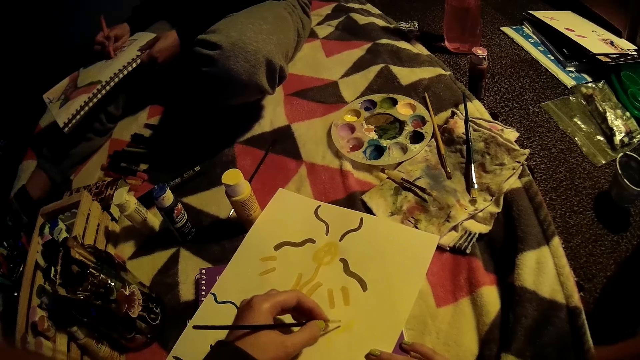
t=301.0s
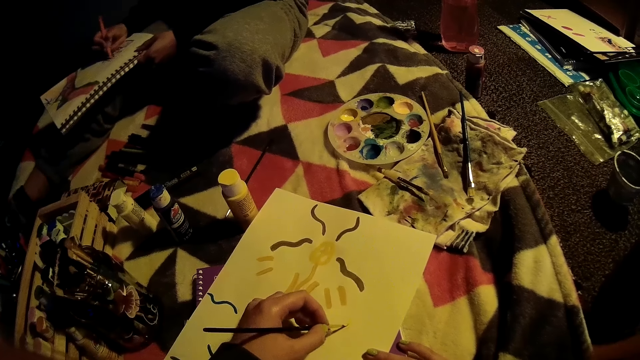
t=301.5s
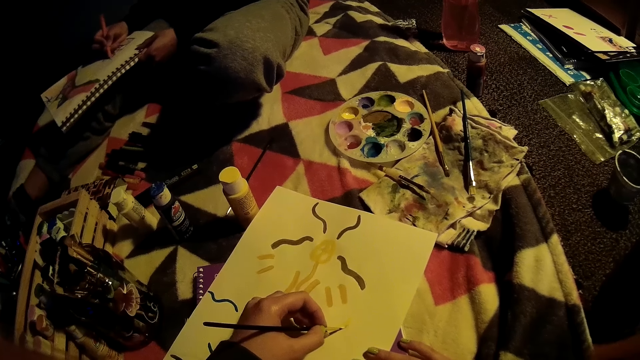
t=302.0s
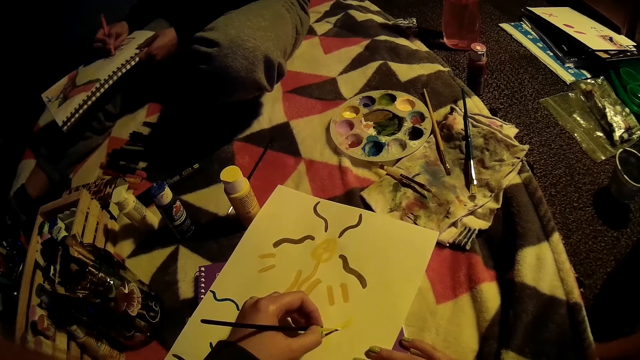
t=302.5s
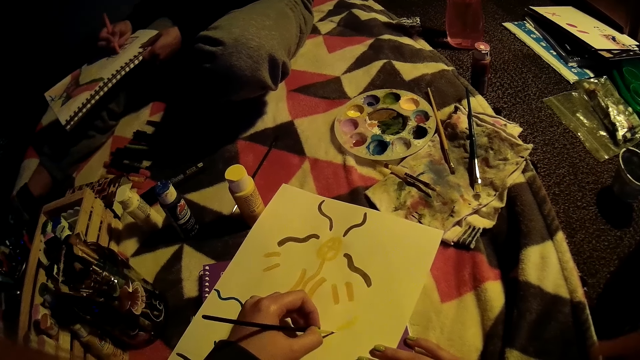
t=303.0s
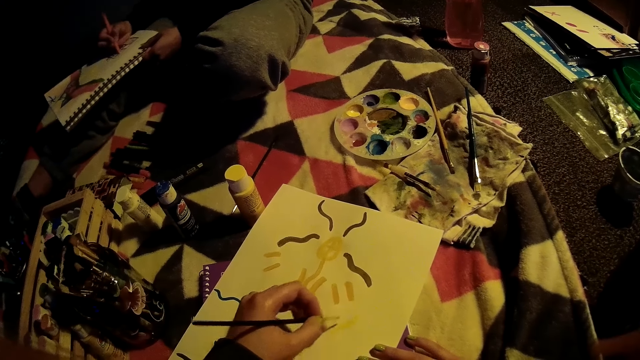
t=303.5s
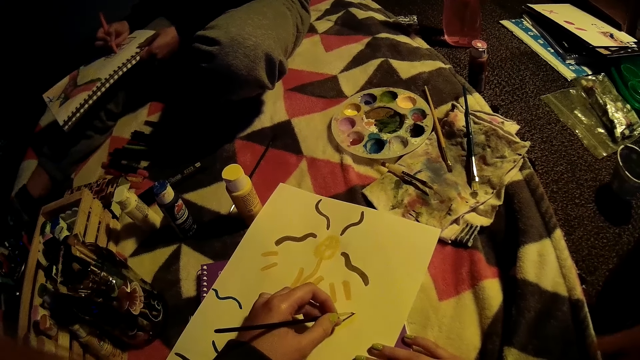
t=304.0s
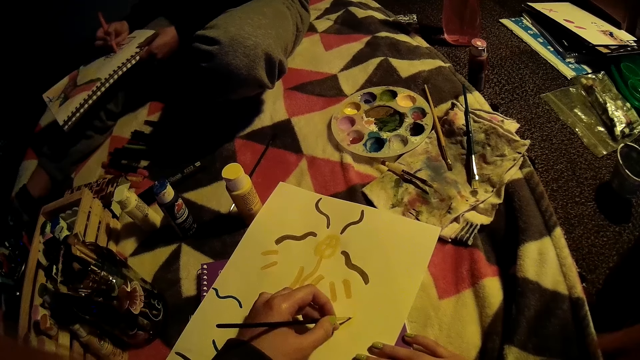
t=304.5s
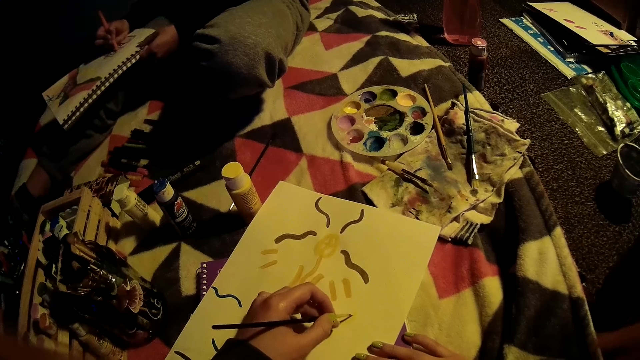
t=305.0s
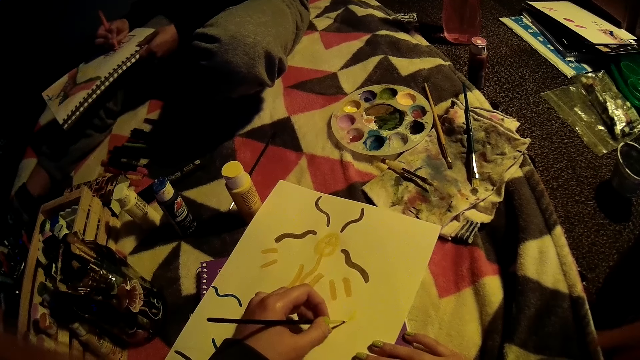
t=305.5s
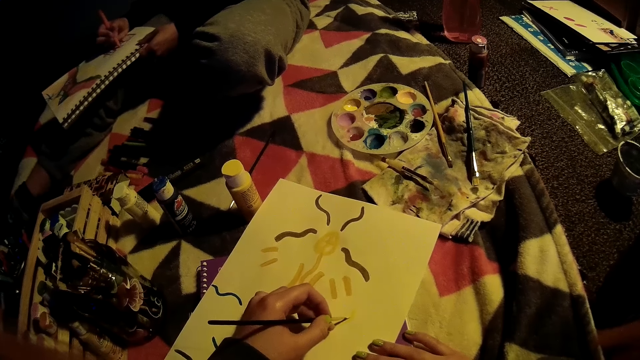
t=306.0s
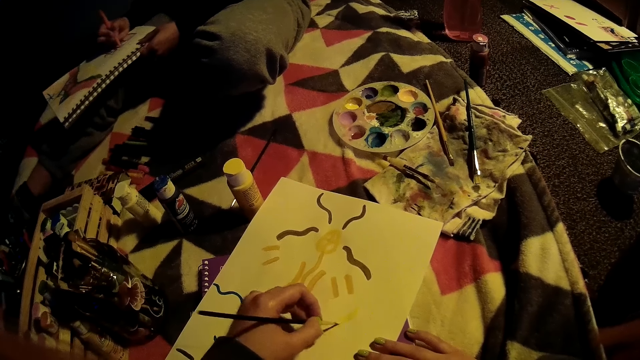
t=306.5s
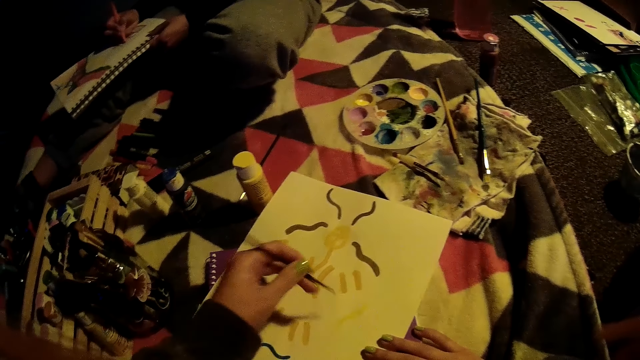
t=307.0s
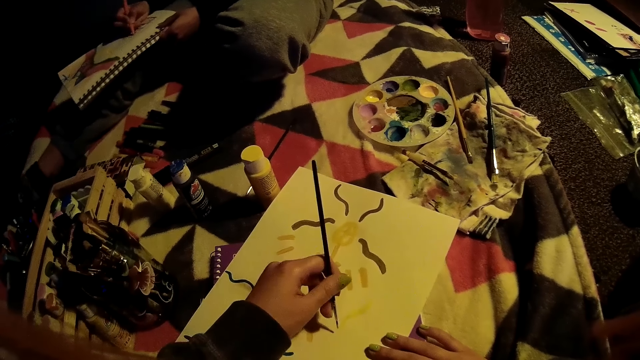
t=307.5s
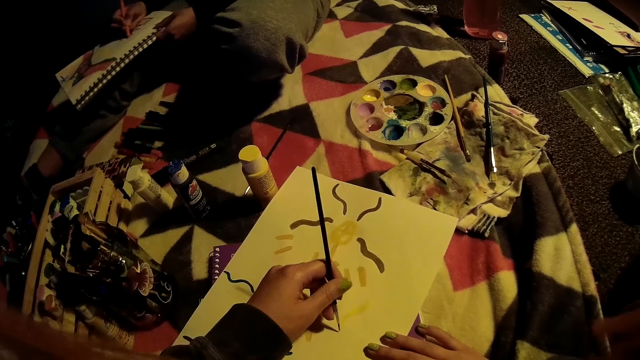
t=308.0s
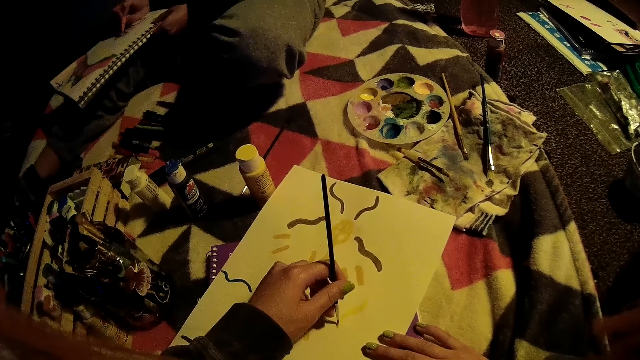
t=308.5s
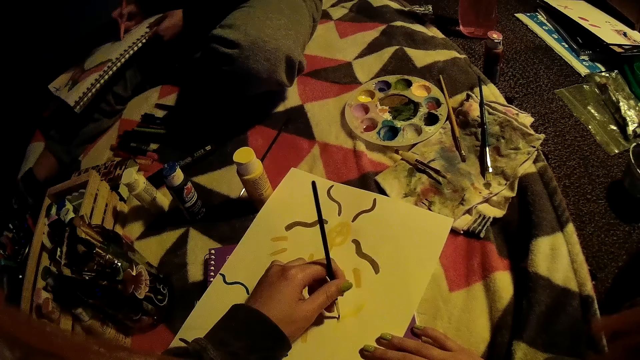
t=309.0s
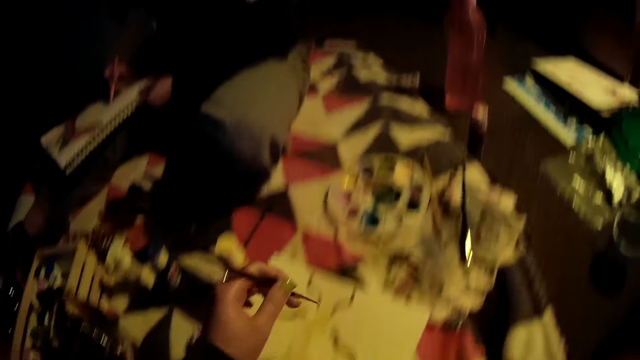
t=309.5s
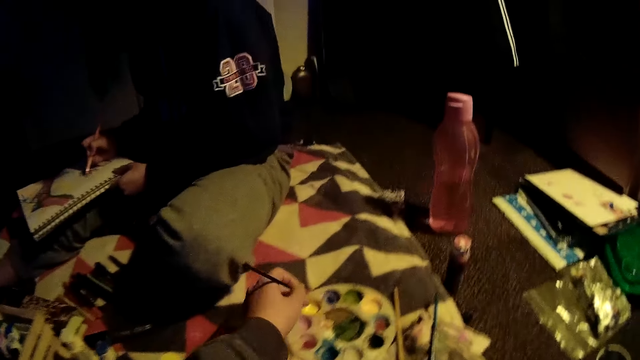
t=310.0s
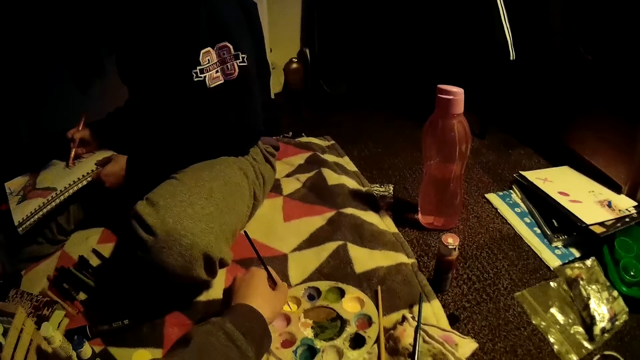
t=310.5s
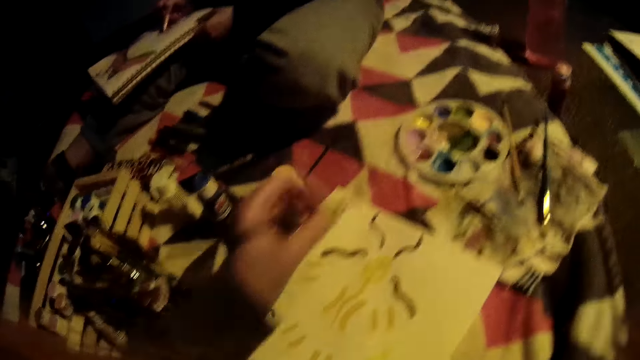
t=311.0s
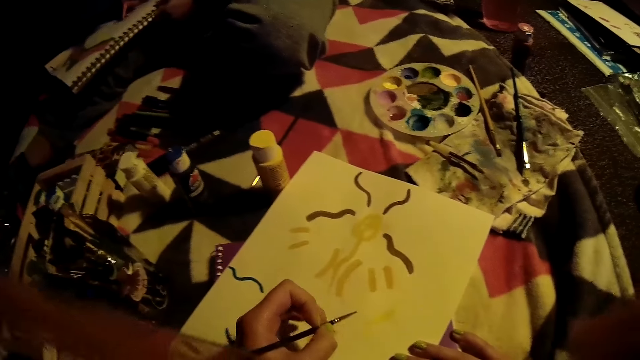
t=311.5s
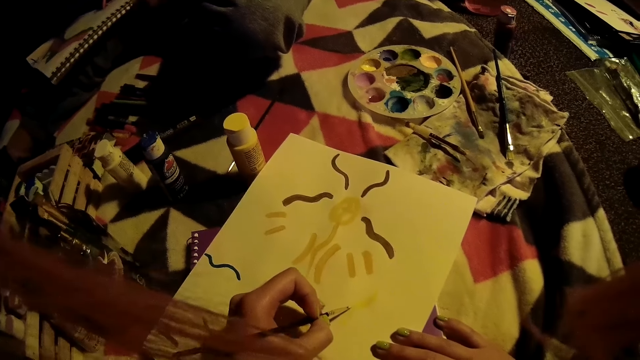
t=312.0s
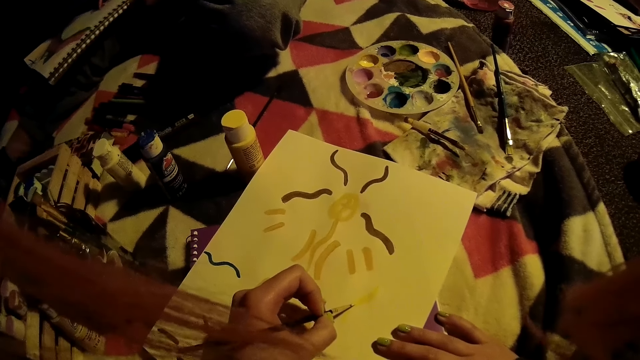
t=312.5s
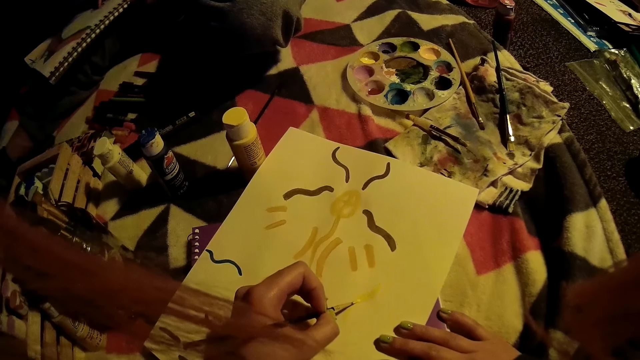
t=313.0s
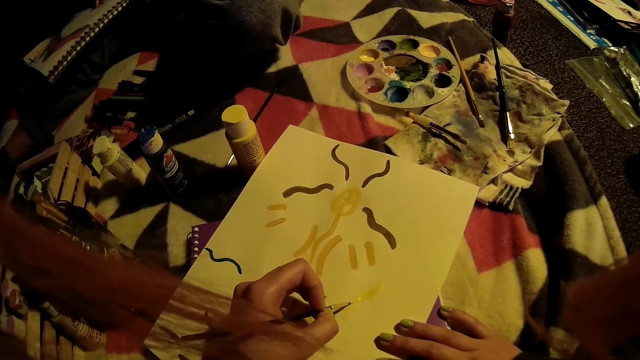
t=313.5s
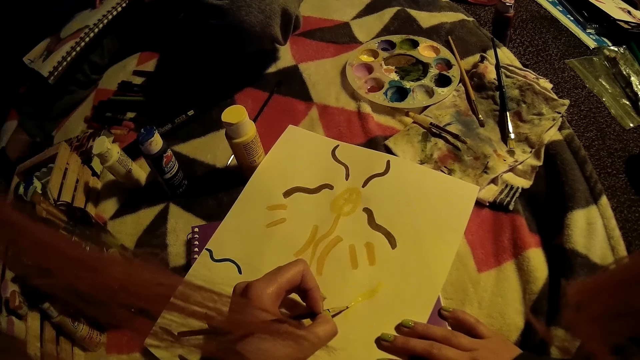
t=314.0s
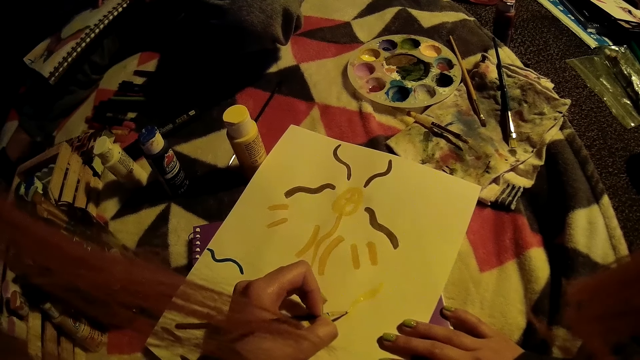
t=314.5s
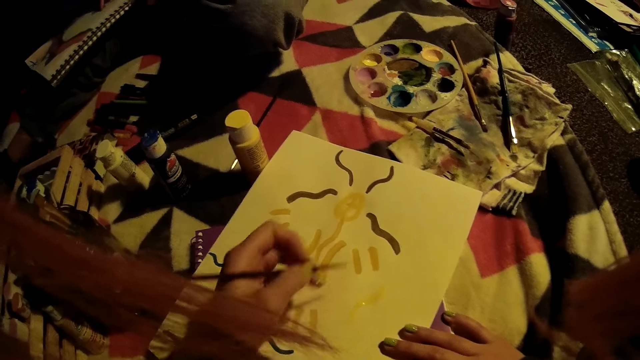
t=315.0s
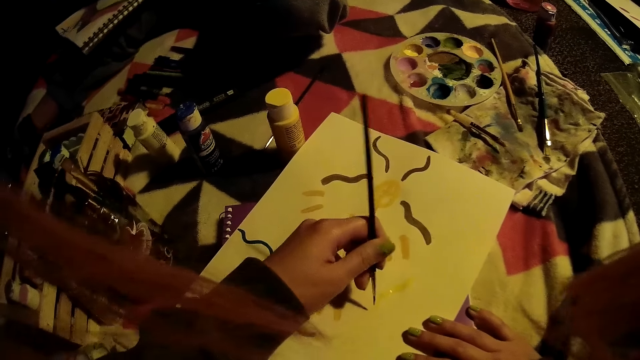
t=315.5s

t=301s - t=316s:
The camera wearer dips the paintbrush into the paint palette with her left hand. She draws on the paper with the paintbrush on her left hand.

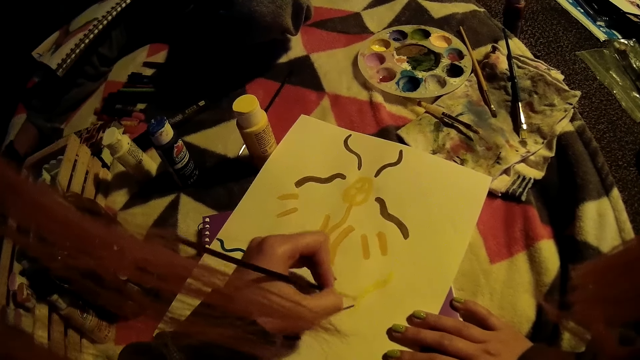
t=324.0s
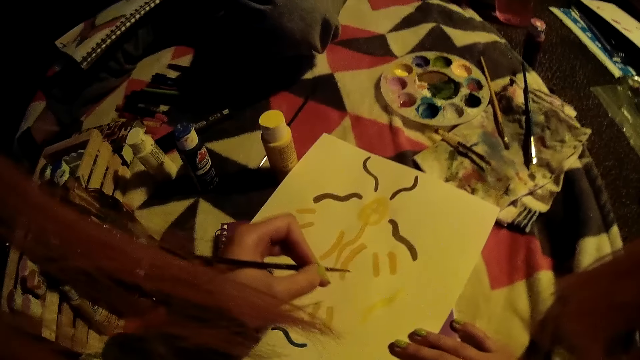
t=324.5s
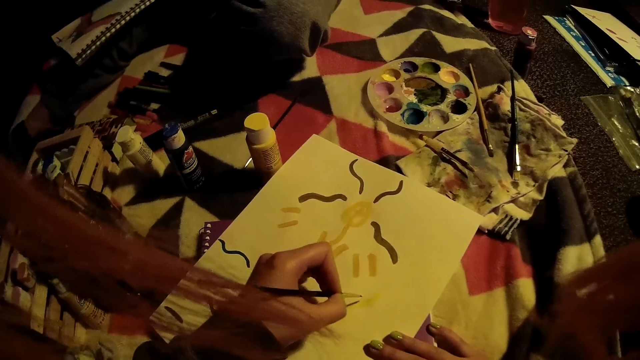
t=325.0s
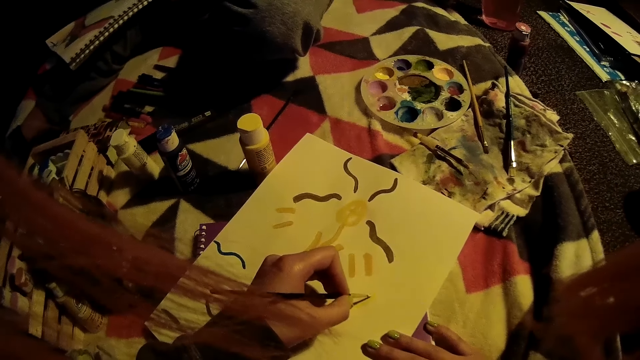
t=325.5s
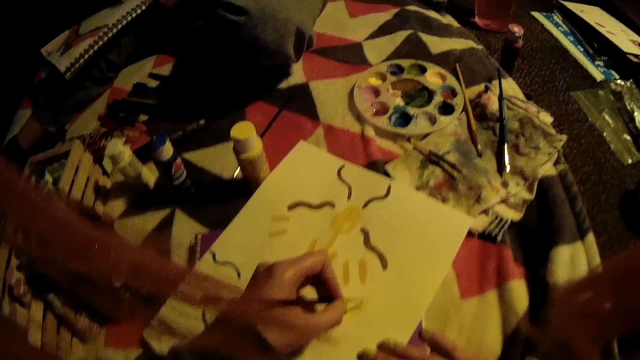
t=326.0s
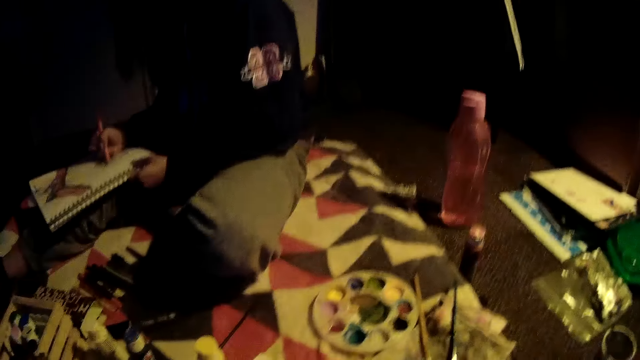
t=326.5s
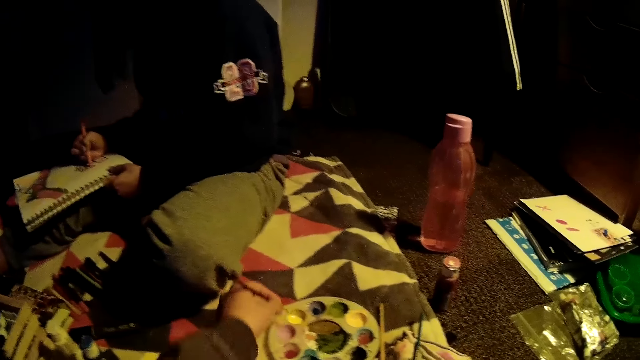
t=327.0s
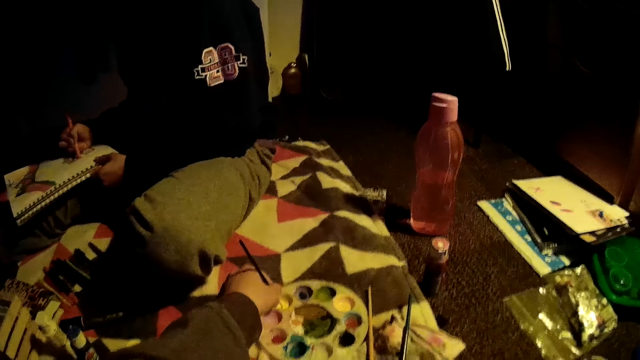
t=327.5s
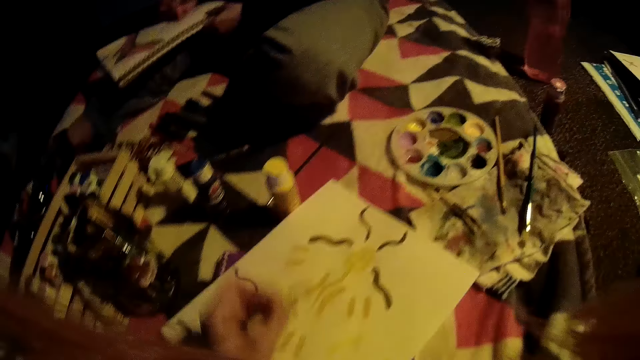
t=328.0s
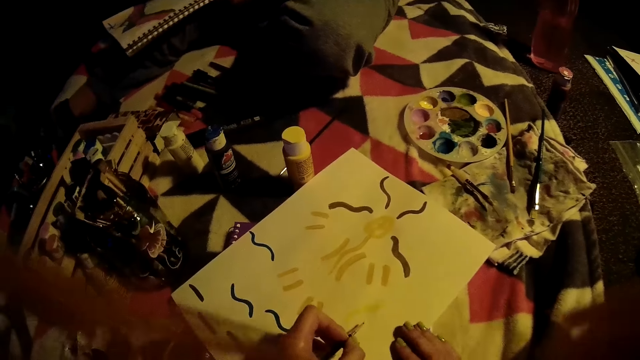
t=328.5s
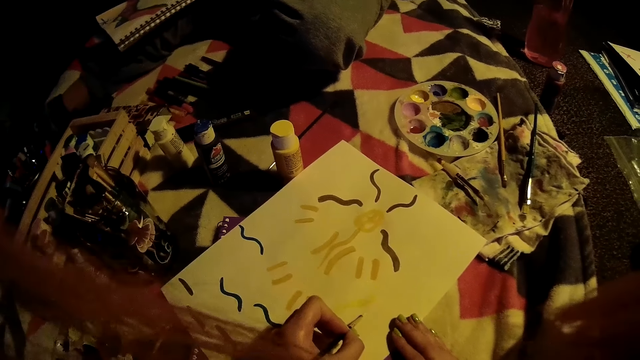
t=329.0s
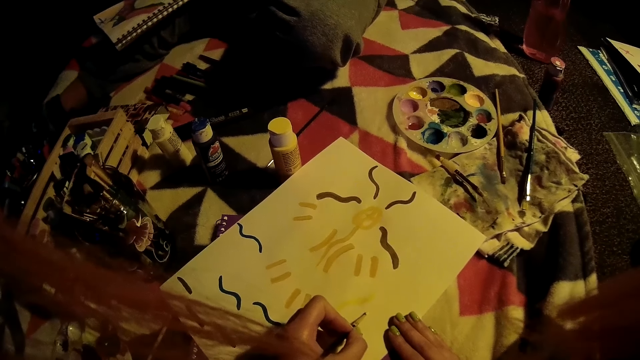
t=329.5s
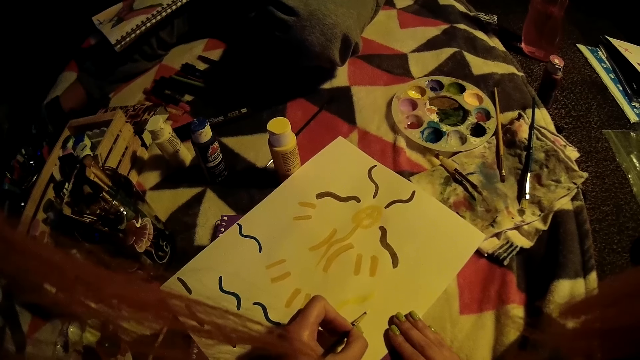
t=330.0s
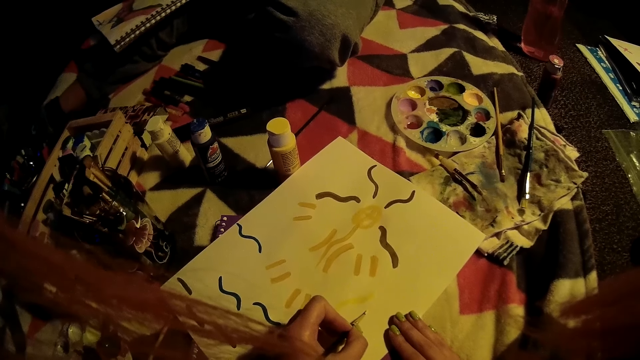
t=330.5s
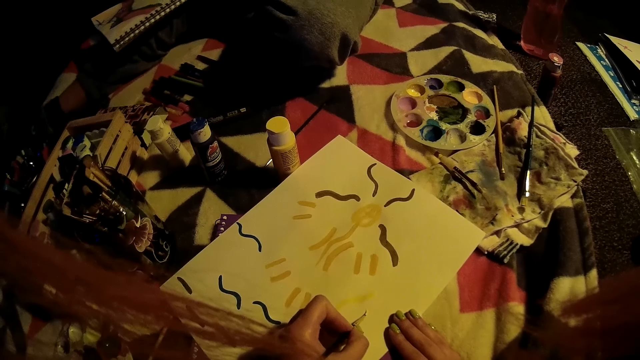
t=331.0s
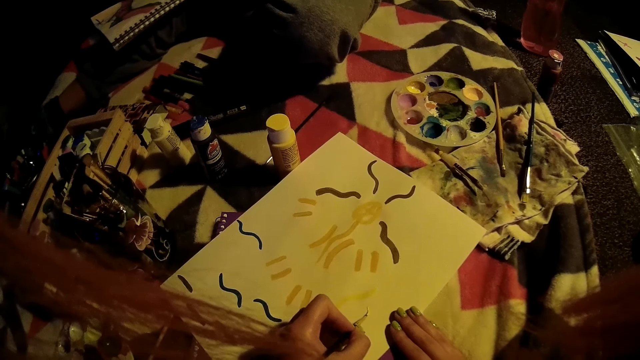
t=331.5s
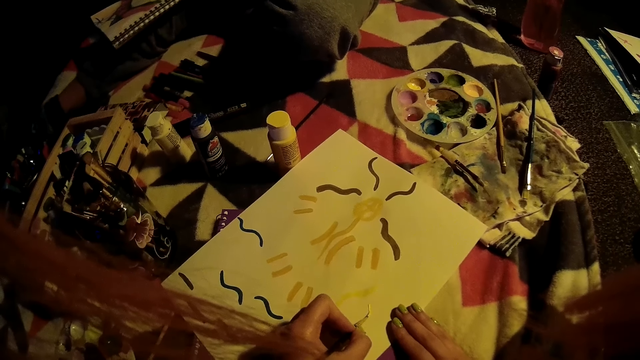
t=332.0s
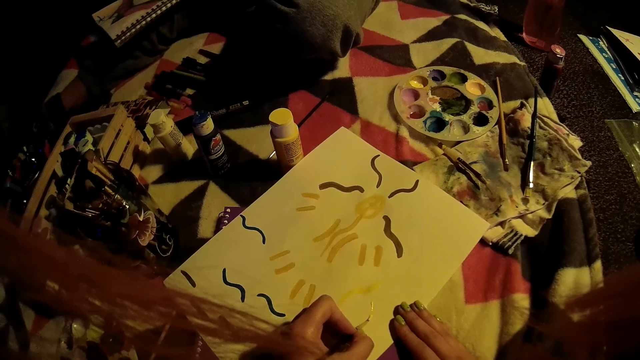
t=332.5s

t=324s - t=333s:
The camera wearer dips the paintbrush into the paint palette with her left hand. She draws on the paper with the paintbrush on her left hand.
